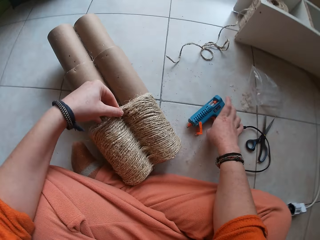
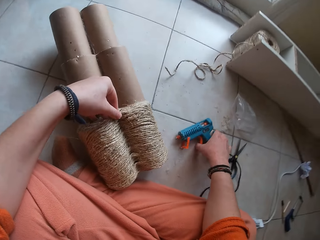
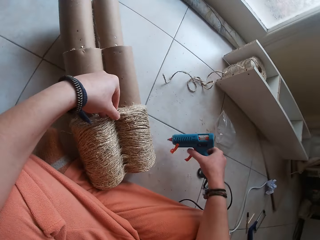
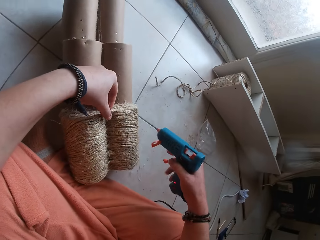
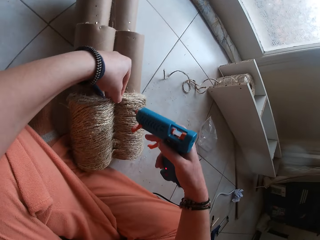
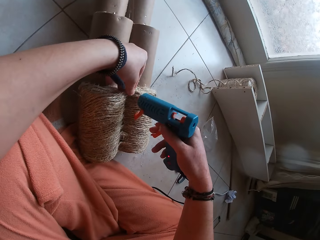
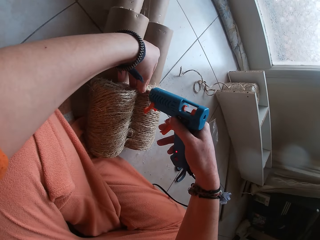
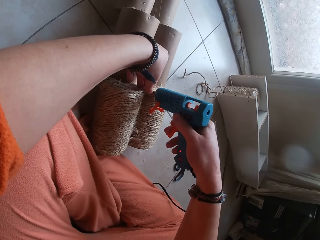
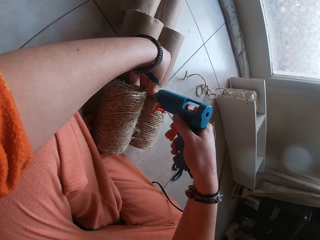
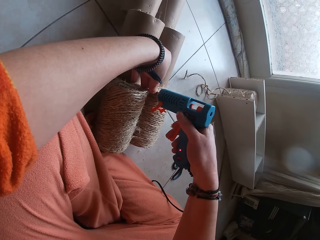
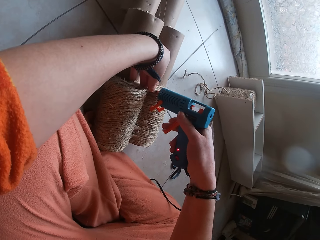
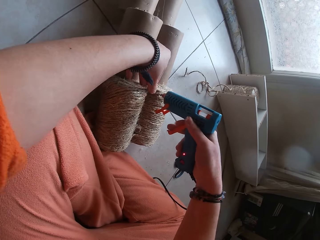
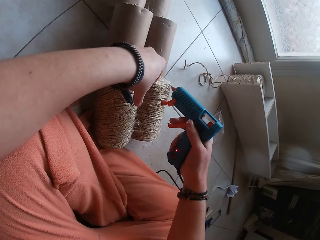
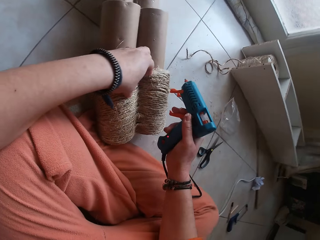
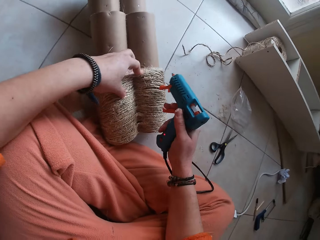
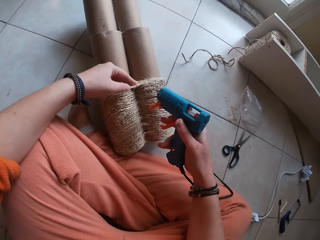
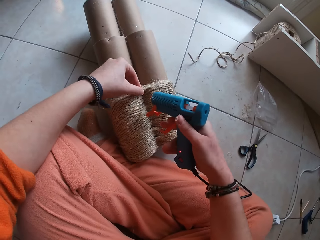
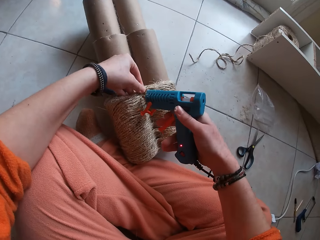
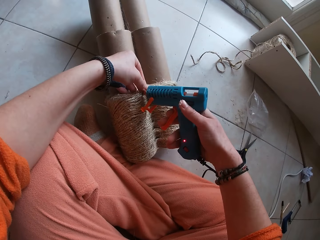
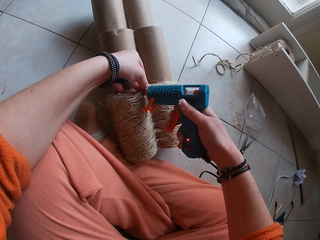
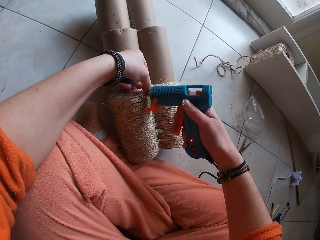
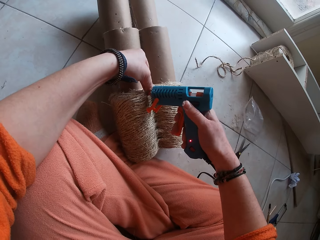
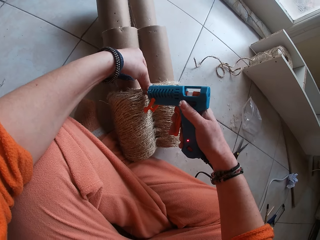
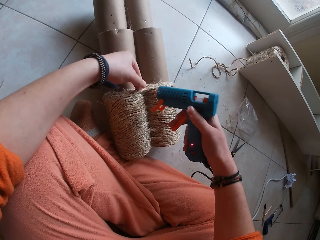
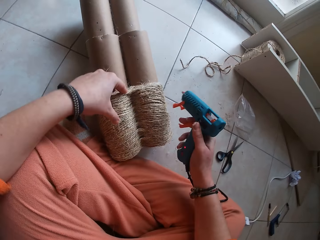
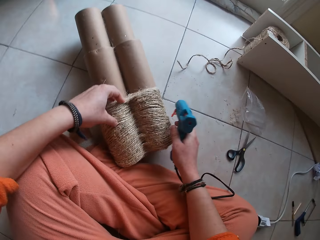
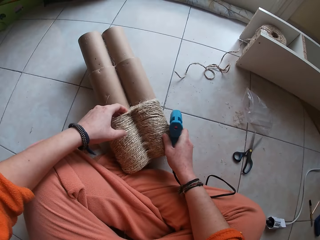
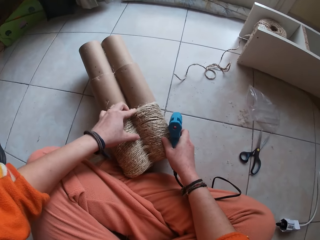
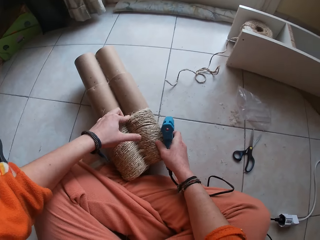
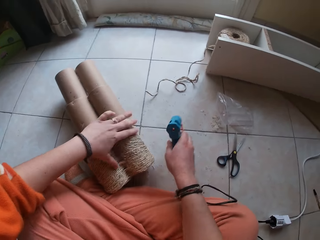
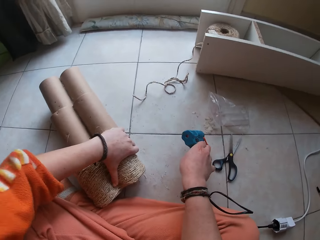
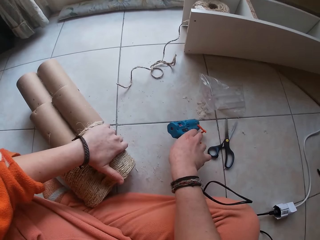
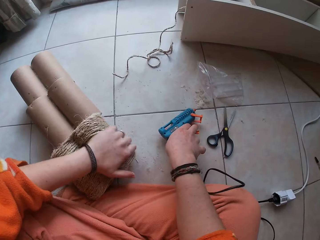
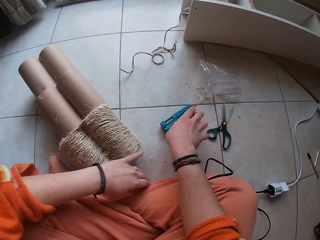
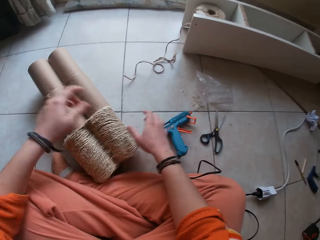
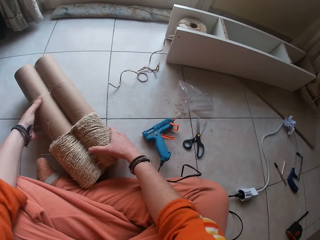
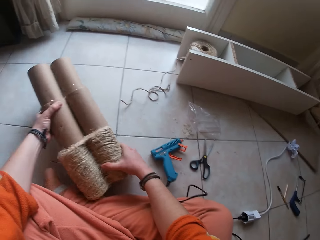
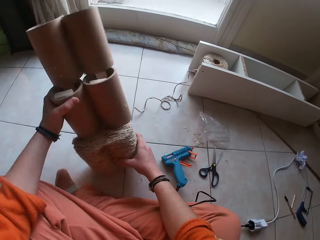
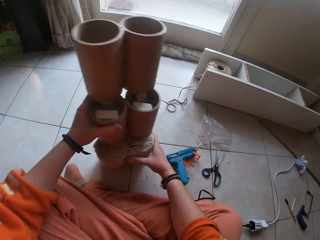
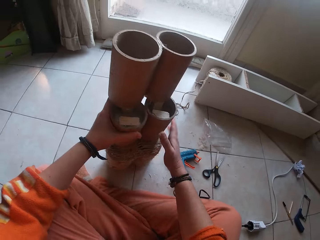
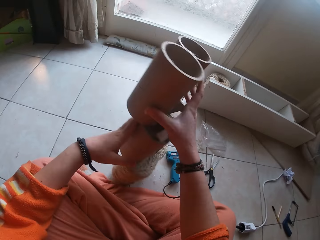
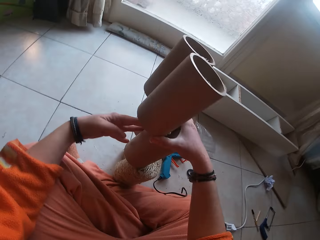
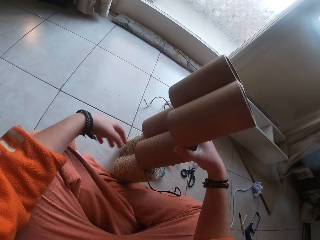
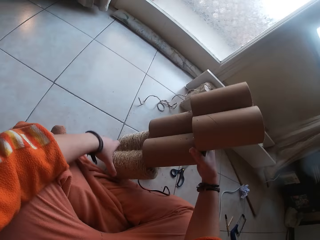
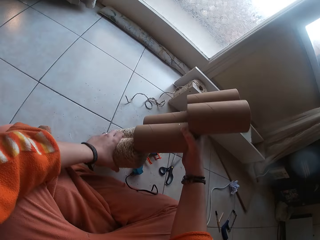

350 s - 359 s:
The camera wearer picks the glue gun from the floor with her right hand. She applies glue on the craft roll with the glue gun in her right hand. She adjusts the craft with her left hand. She applies glue on the craft roll with the glue gun in her right hand. She adjusts the craft with her left hand. She drops the glue gun in her right hand on the floor. She picks the mug pipe. She repositions the craft roll with both hands.

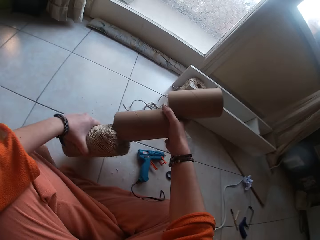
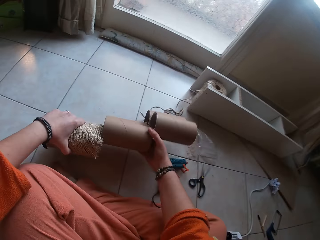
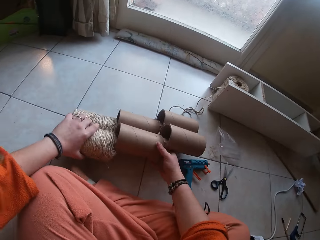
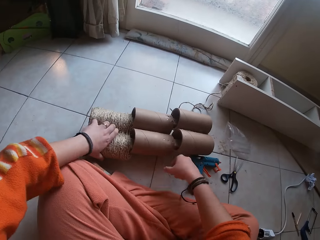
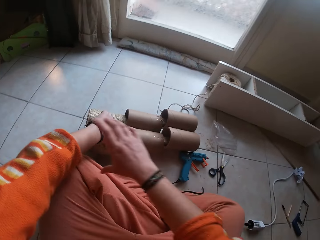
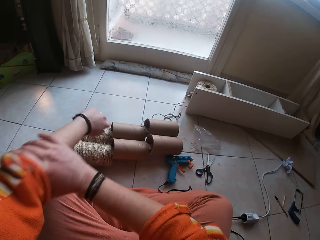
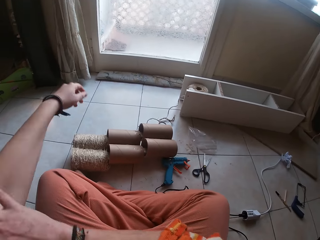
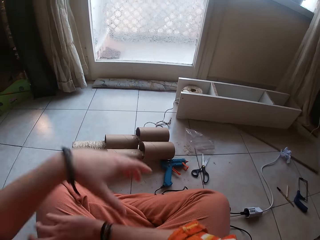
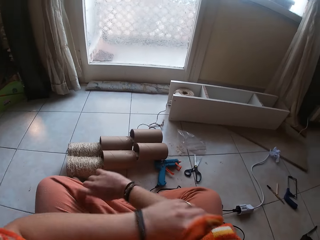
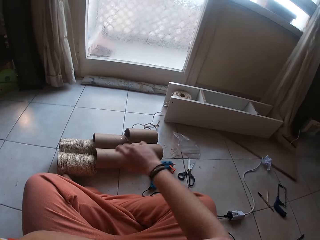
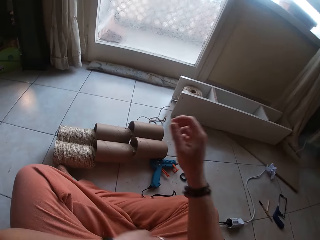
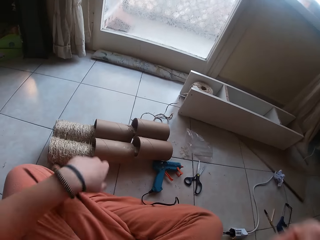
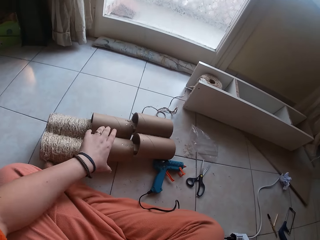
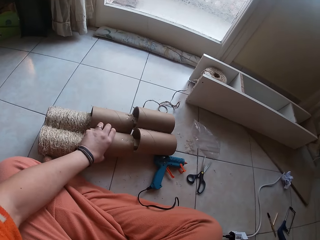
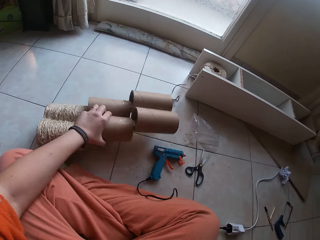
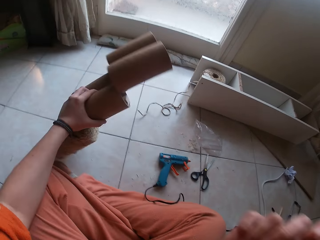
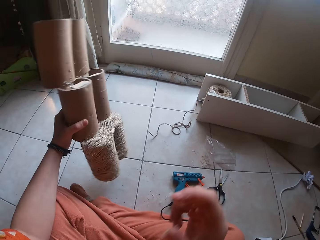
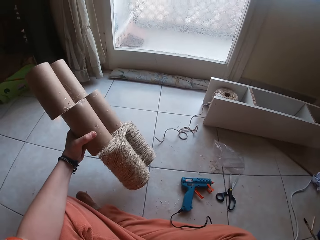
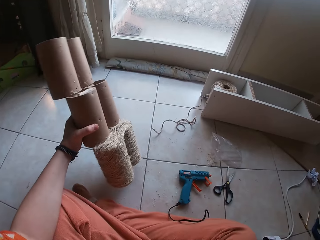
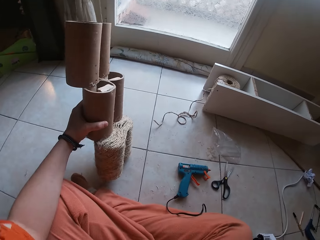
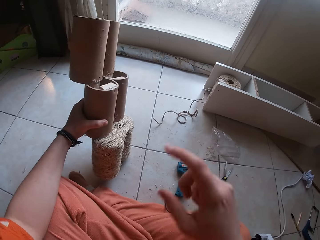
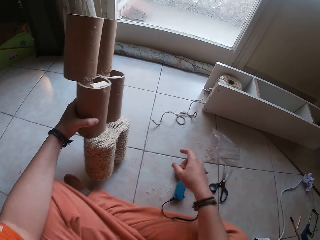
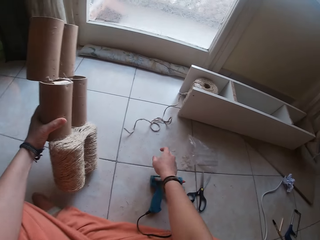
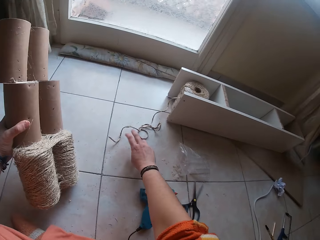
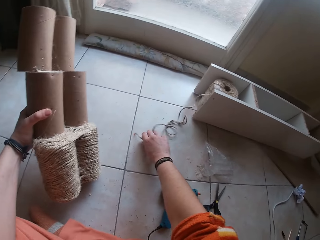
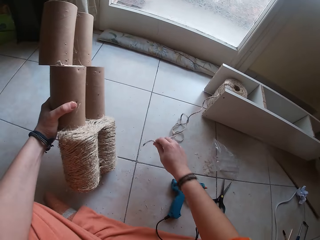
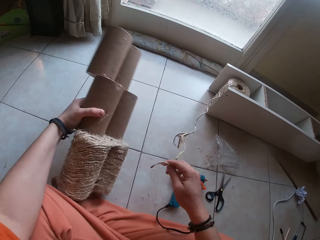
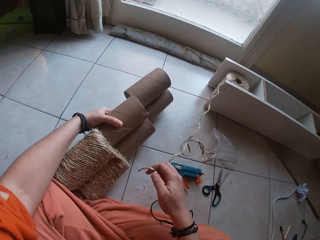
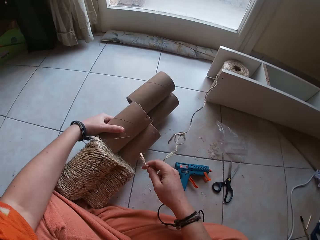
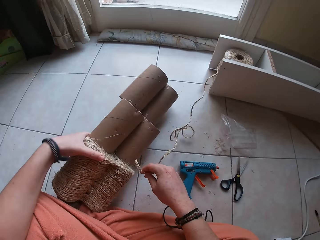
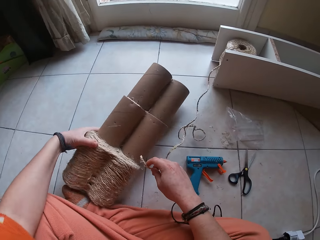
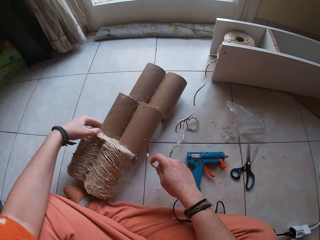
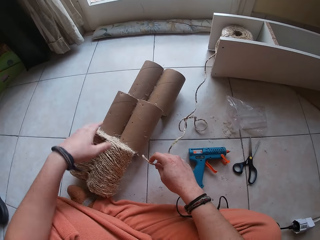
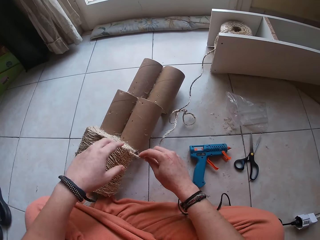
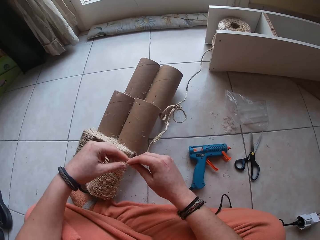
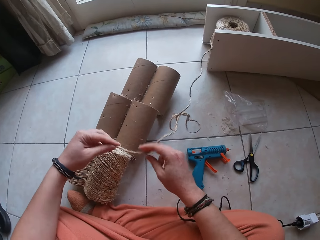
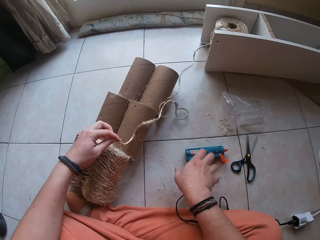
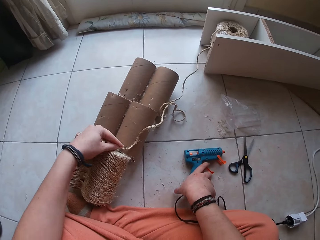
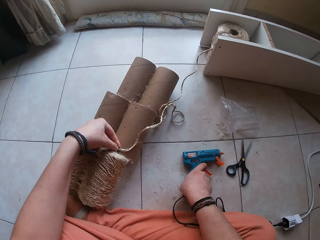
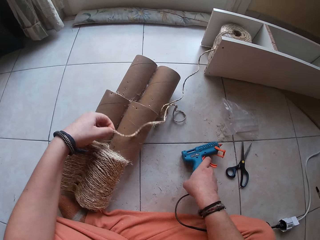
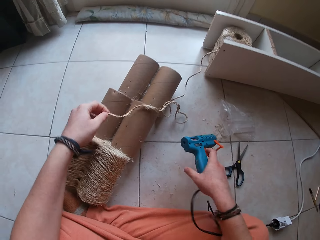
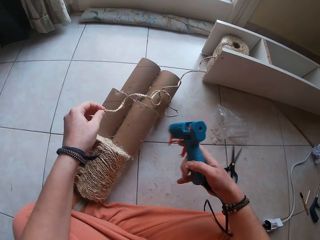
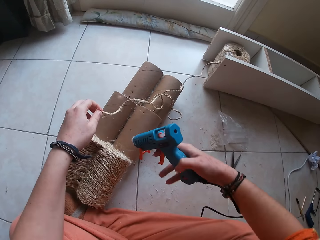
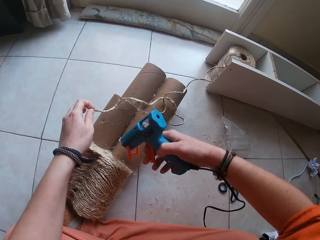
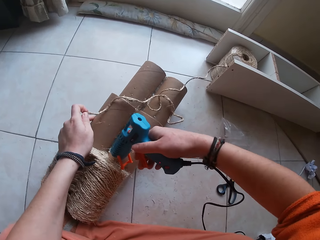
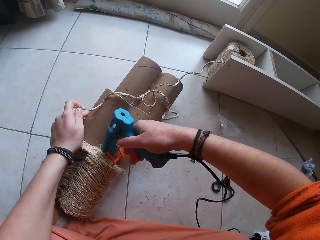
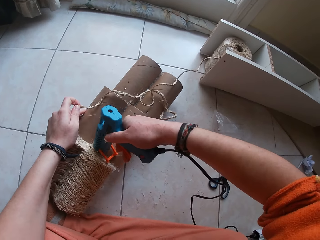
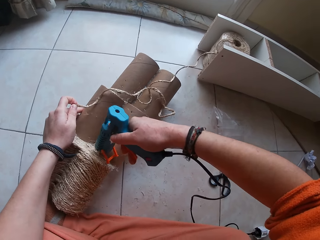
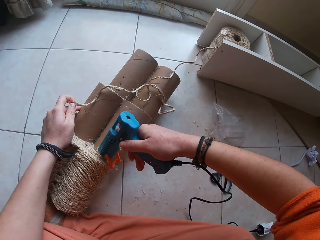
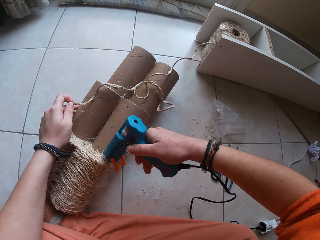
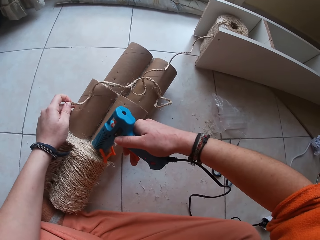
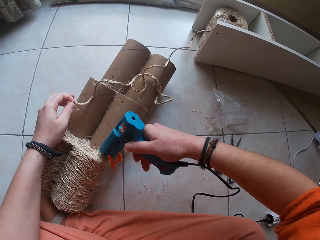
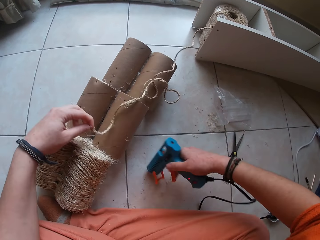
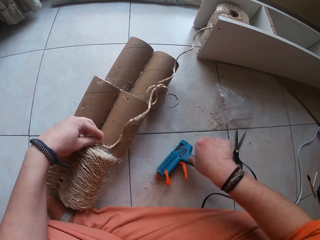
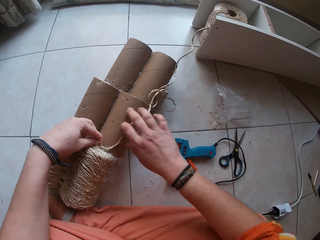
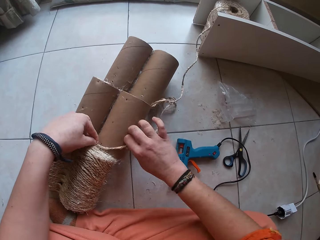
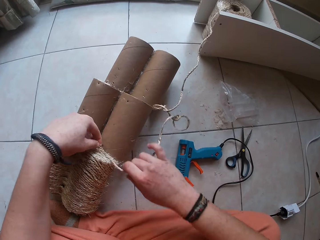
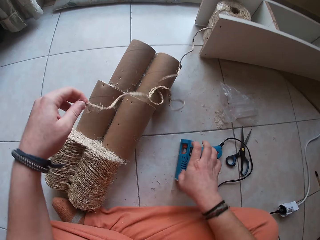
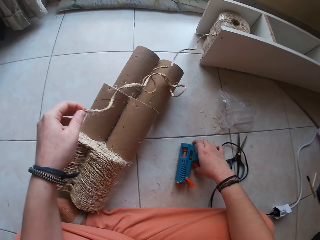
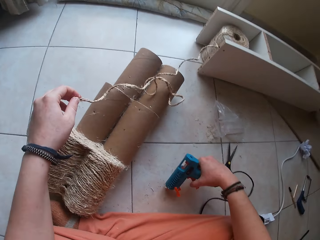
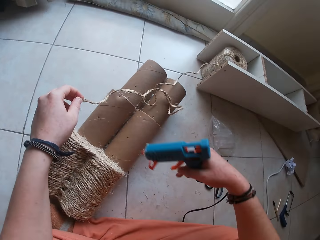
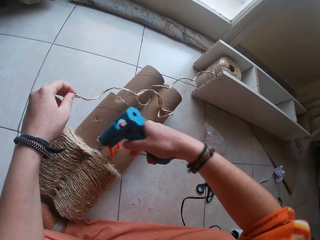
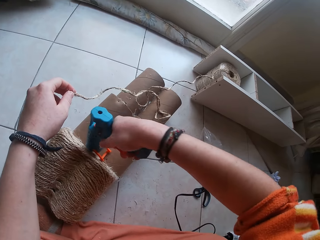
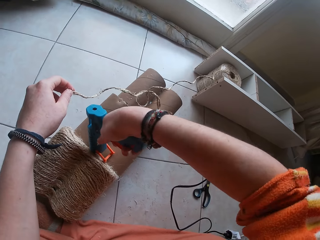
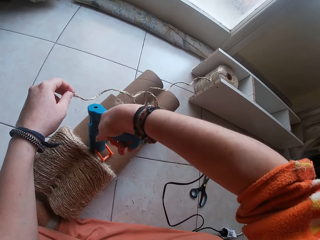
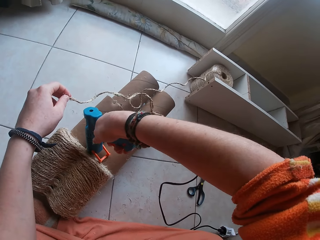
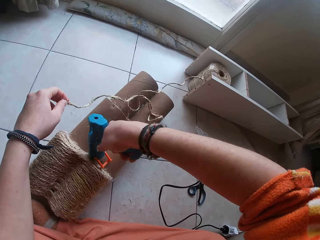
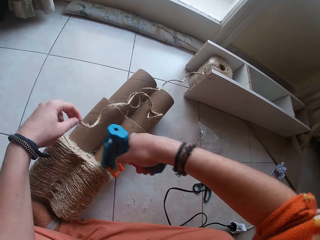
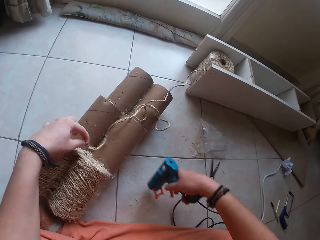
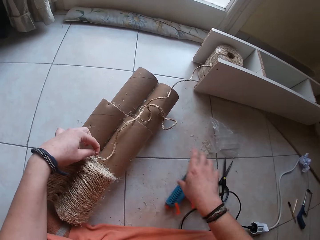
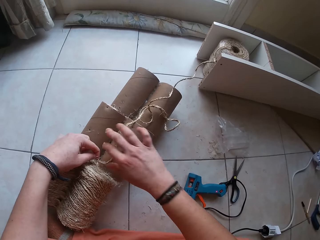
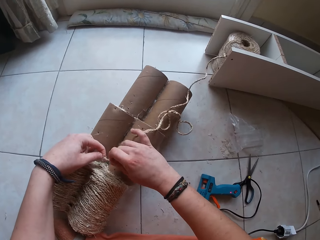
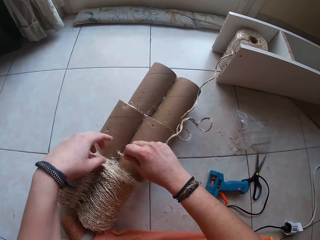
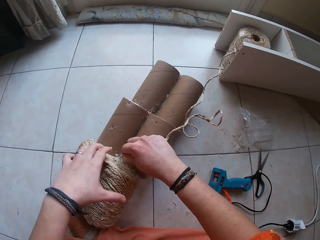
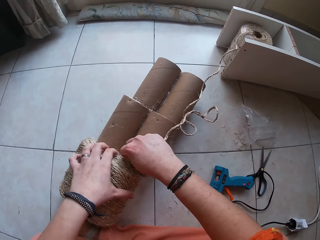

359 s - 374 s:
The camera wearer drops the mug pipe. She pulls the cloth back. She rolls the sleeve of her shirt with her right hand. She rolls the sleeve of her shirt with her left hand. She picks the craft roll off the floor with her left hand. She drops the craft roll in her right hand on the floor. She holds the mug pipe. She picks the thread on the floor with her right hand. She pulls a rope. She drops the mug pipe. She repositions the craft roll with her left hand. She passes the thread from her right hand to her left hand. She picks the glue gun from the floor with her right hand. She places the rope on the mug pipe. She applies glue on the craft roll with the glue gun in her right hand. She drops the glue gun in her right hand on the floor. She attaches the rope on the glue. She picks the glue gun from the floor with her right hand. She applies glue on the craft roll with the glue gun in her right hand. She drops the glue gun in her right hand on the floor. She passes the thread from her left hand to her right hand.
